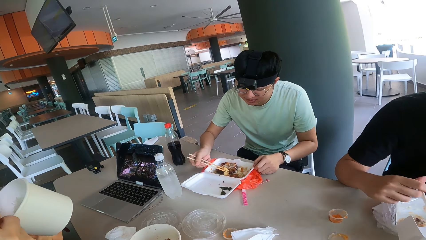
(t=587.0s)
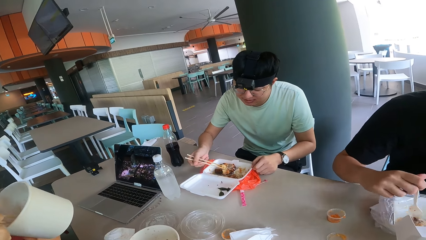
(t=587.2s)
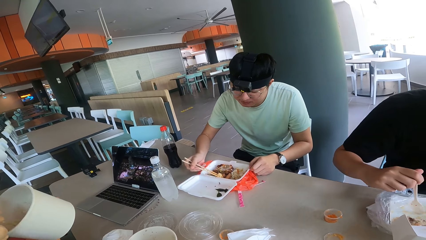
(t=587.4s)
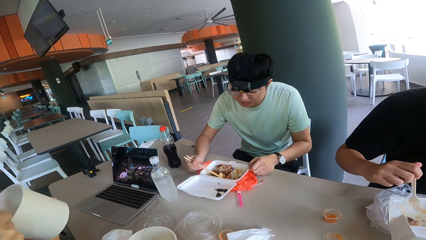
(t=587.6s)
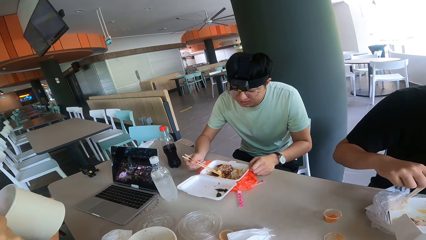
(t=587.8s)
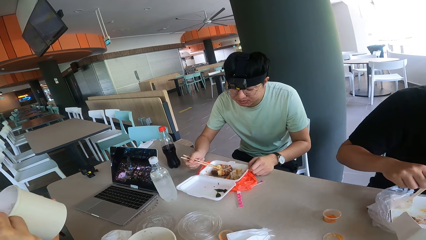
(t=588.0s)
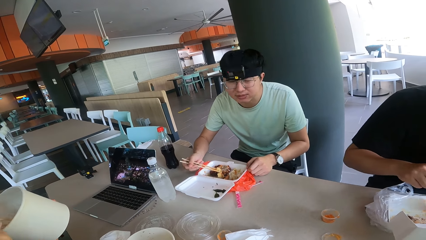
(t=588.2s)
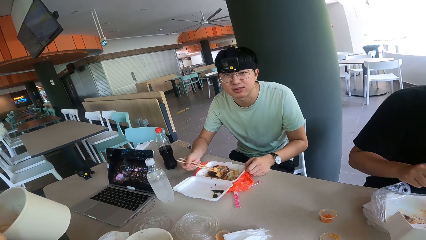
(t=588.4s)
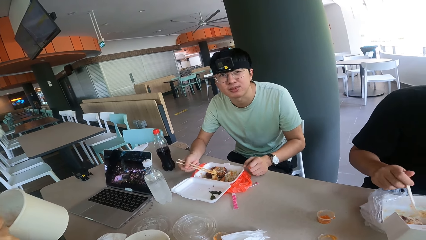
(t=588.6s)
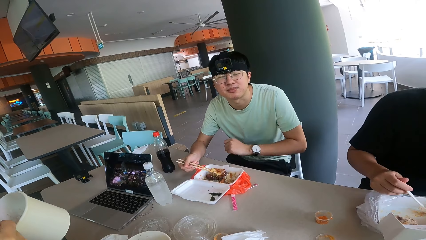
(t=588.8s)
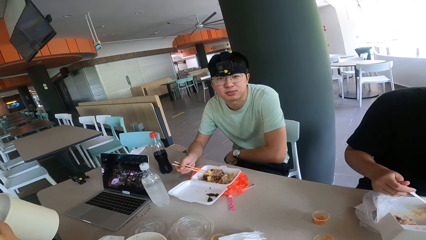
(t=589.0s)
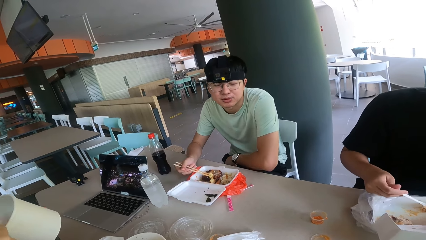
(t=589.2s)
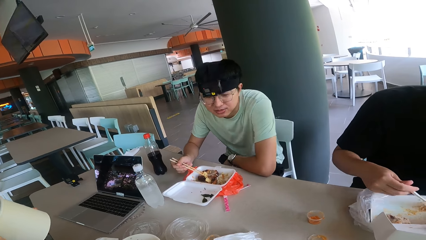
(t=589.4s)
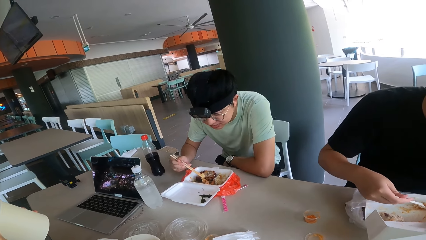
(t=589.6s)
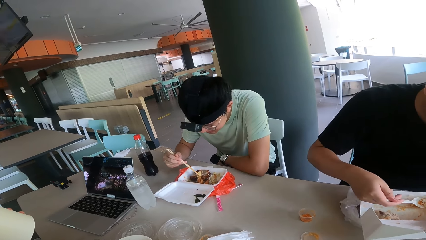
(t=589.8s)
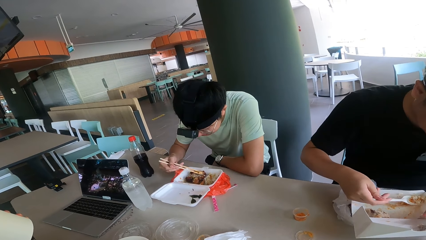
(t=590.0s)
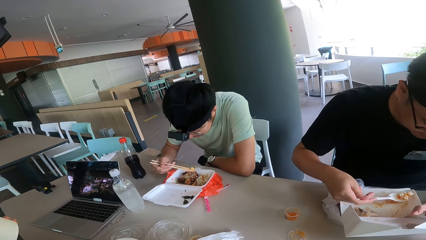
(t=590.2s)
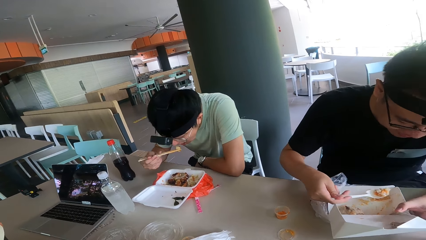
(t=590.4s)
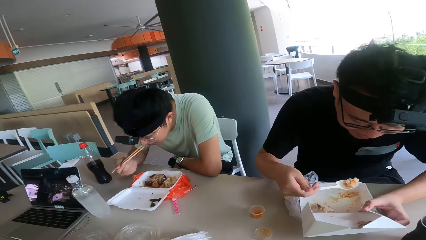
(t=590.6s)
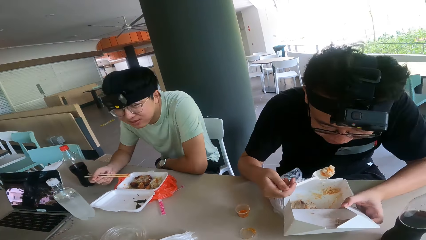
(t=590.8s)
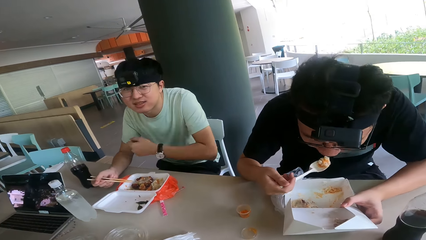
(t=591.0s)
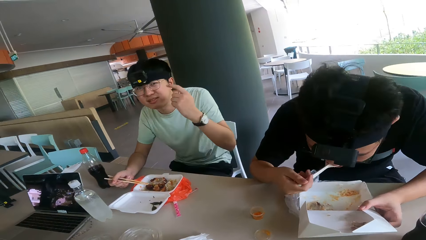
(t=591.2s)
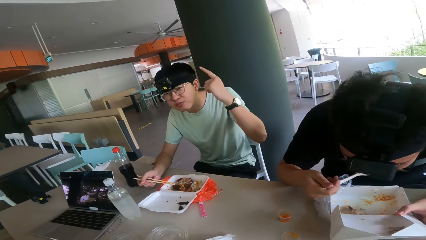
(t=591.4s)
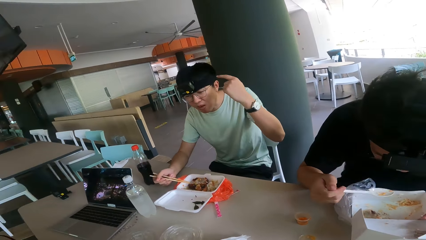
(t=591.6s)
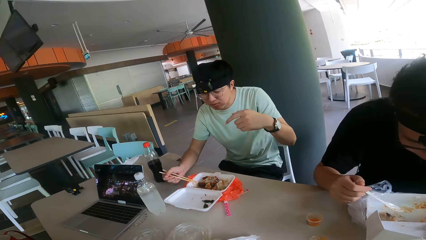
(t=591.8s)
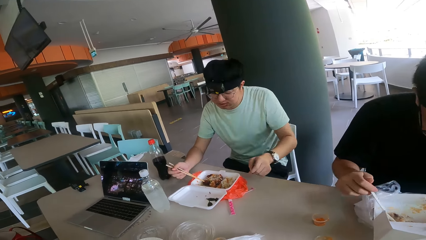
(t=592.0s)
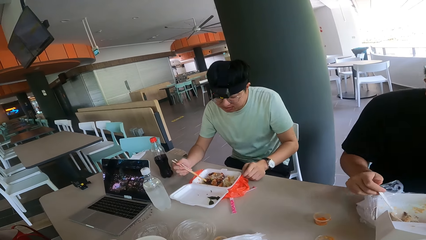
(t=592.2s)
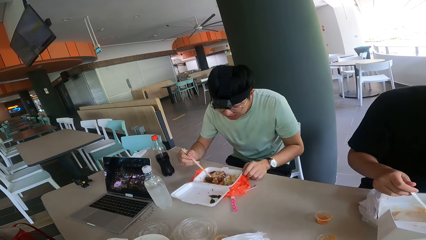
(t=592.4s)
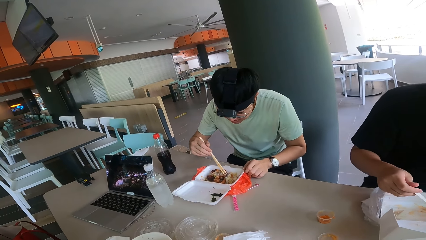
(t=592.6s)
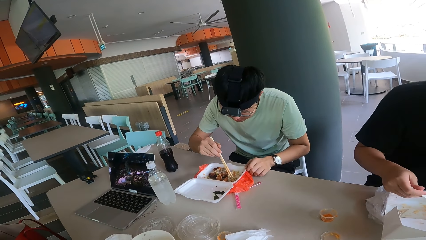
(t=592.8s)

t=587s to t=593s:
A lady holds a bowl with her hands. The lady looks at the camera wearer.

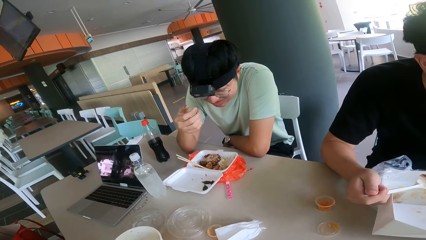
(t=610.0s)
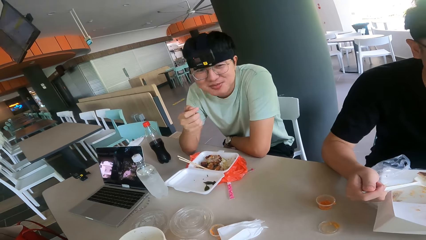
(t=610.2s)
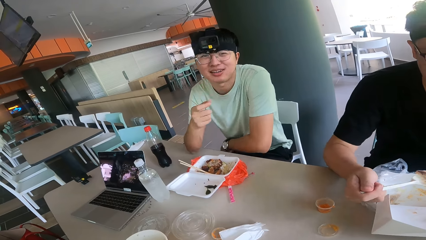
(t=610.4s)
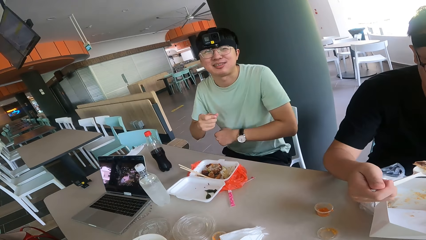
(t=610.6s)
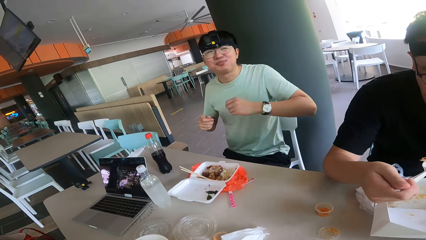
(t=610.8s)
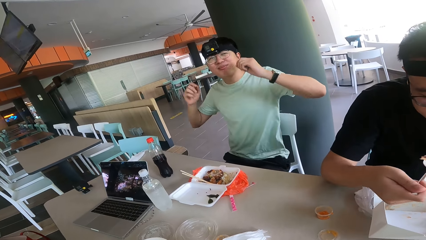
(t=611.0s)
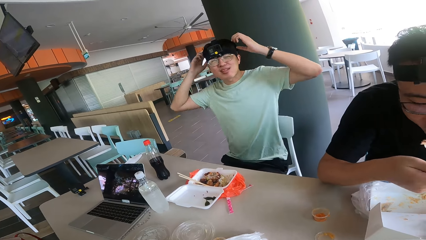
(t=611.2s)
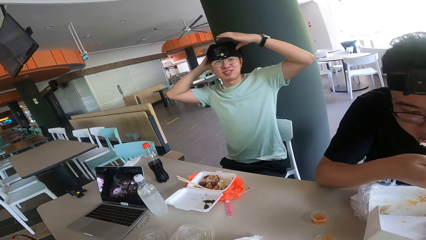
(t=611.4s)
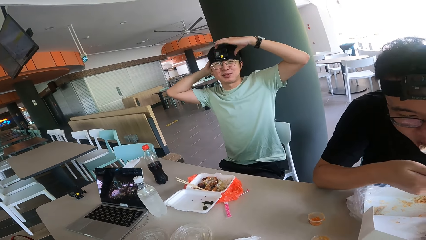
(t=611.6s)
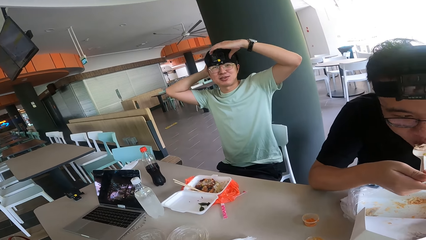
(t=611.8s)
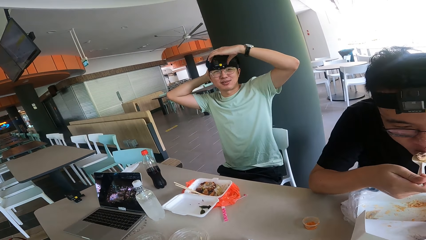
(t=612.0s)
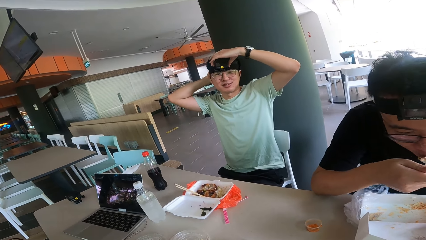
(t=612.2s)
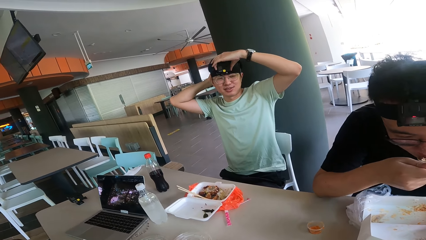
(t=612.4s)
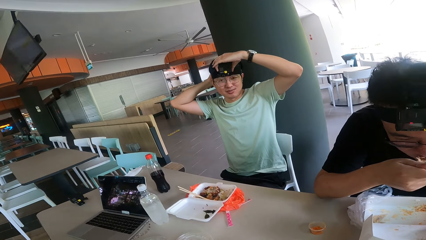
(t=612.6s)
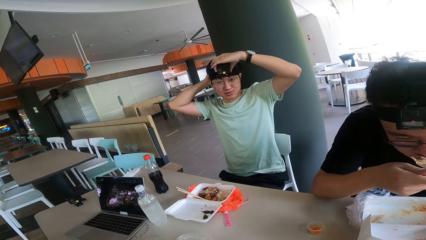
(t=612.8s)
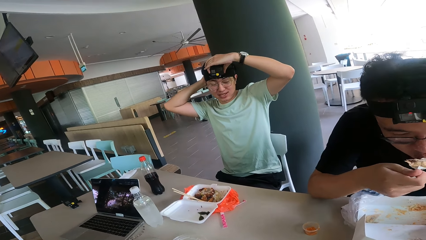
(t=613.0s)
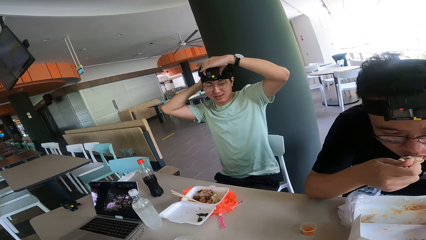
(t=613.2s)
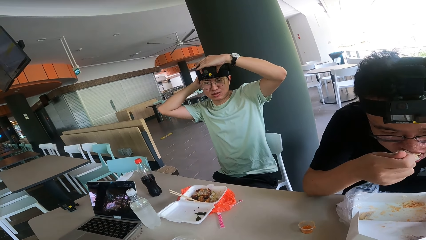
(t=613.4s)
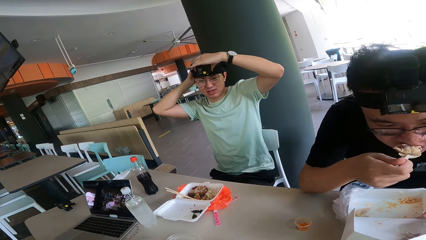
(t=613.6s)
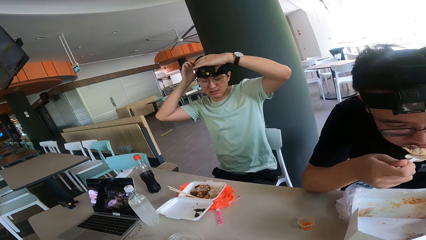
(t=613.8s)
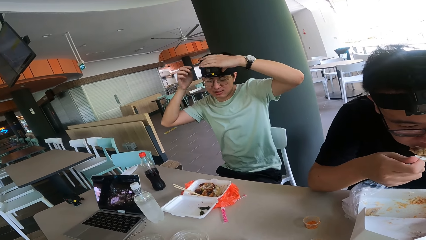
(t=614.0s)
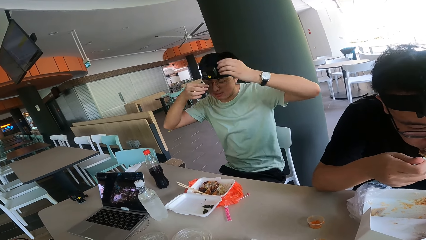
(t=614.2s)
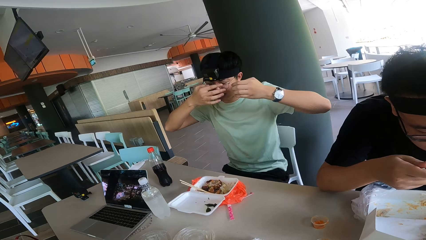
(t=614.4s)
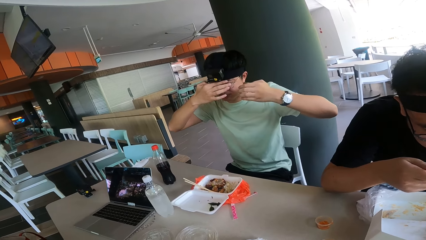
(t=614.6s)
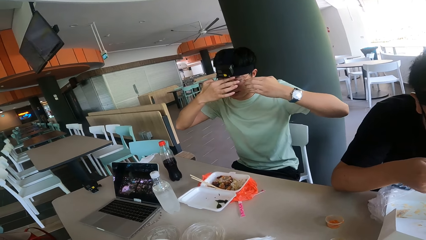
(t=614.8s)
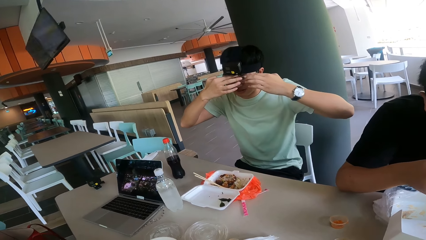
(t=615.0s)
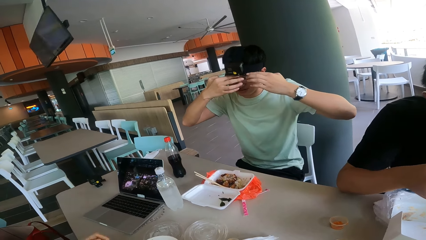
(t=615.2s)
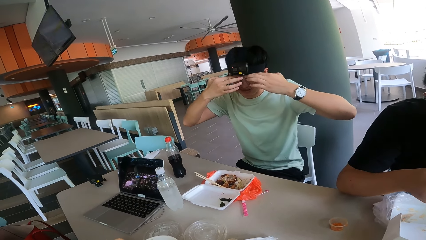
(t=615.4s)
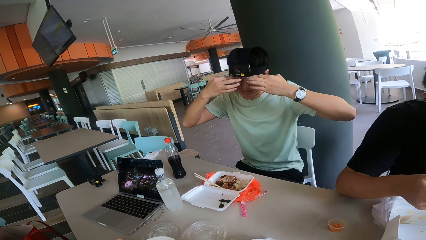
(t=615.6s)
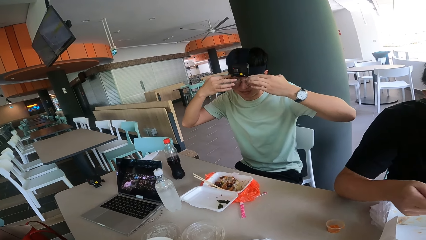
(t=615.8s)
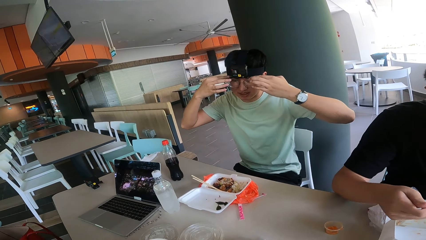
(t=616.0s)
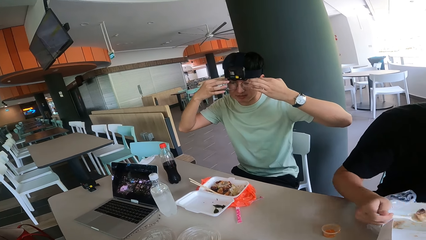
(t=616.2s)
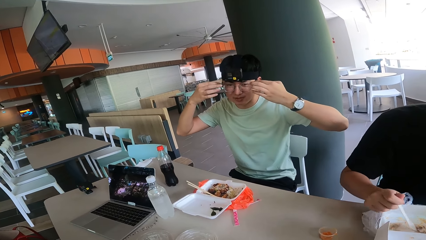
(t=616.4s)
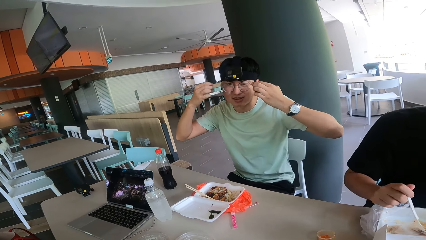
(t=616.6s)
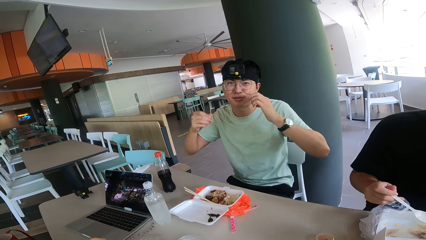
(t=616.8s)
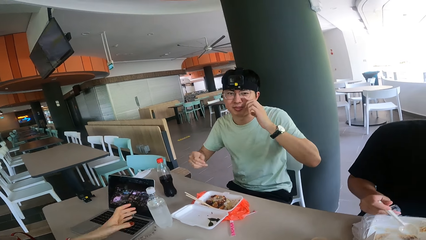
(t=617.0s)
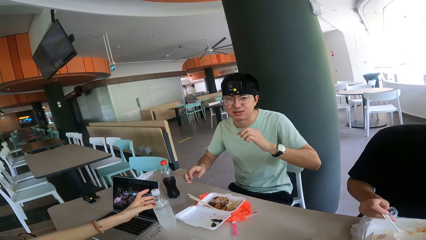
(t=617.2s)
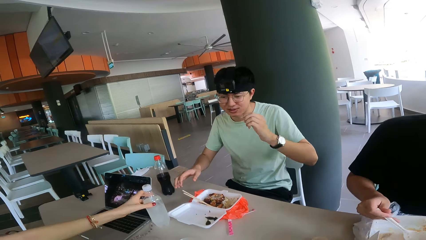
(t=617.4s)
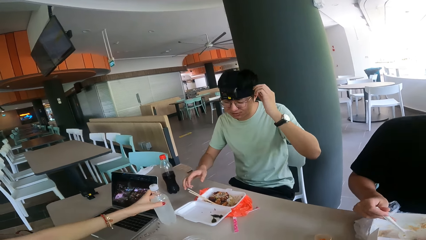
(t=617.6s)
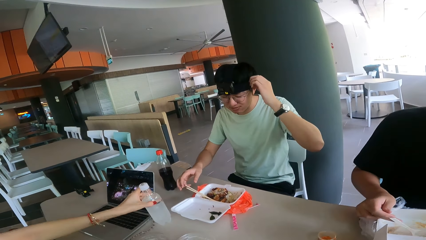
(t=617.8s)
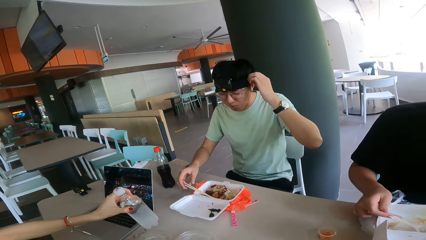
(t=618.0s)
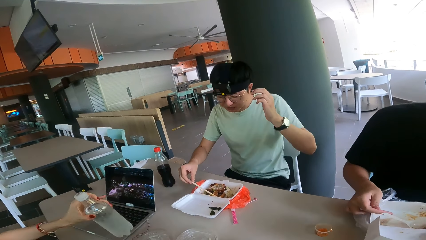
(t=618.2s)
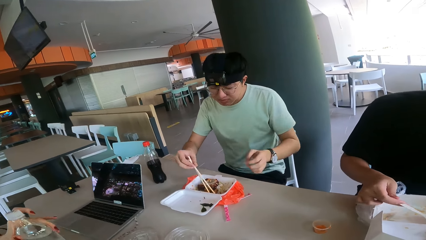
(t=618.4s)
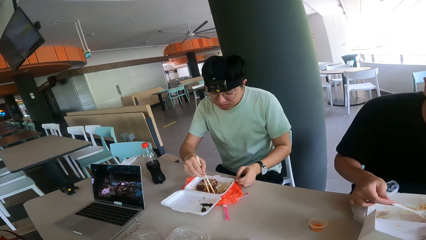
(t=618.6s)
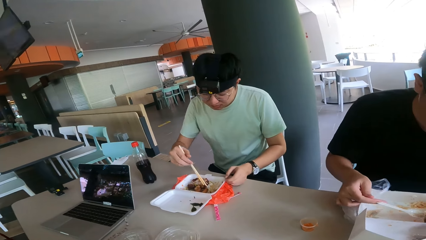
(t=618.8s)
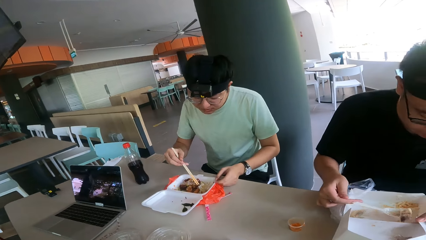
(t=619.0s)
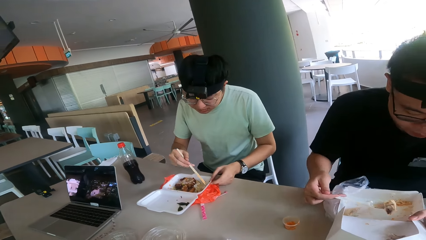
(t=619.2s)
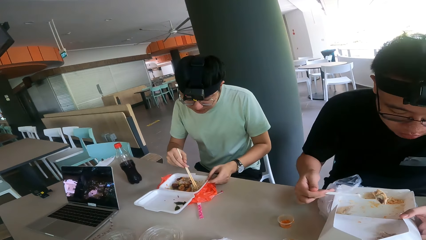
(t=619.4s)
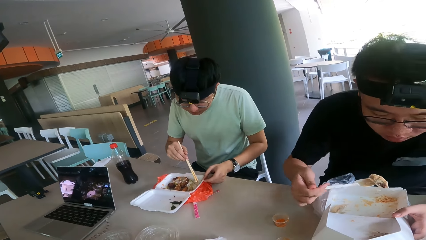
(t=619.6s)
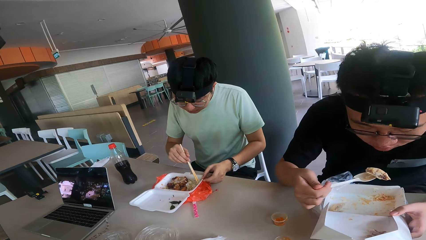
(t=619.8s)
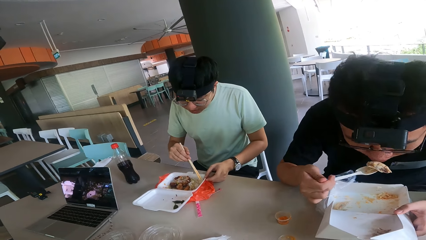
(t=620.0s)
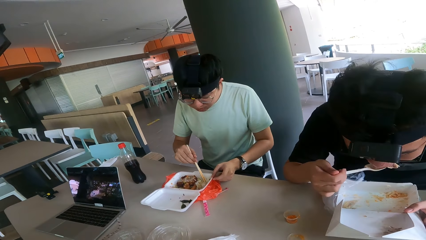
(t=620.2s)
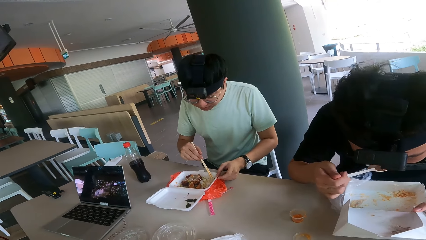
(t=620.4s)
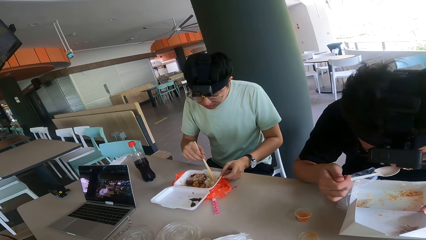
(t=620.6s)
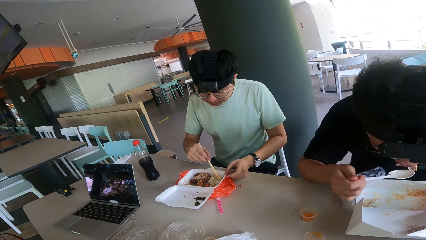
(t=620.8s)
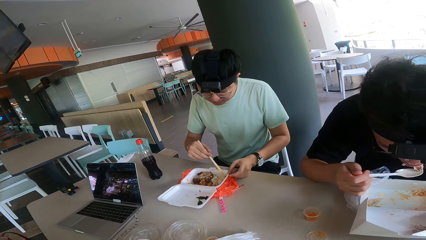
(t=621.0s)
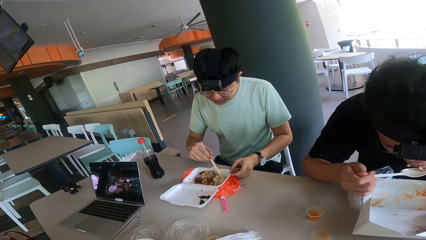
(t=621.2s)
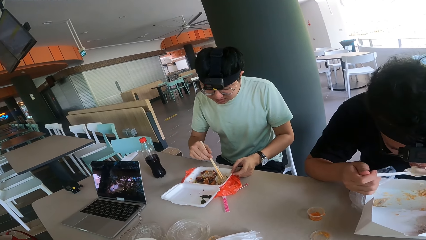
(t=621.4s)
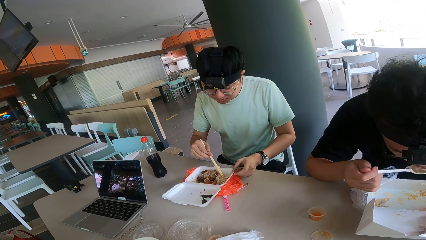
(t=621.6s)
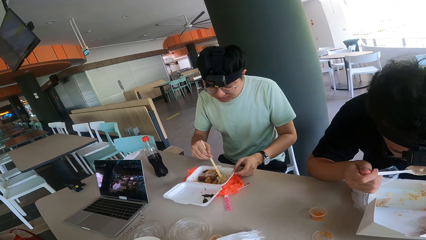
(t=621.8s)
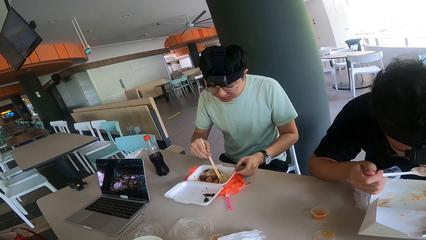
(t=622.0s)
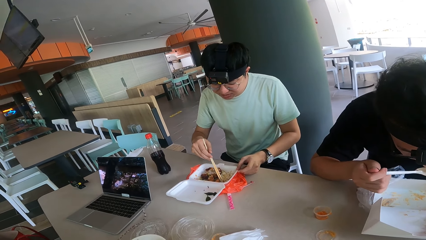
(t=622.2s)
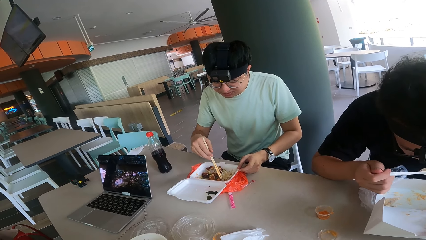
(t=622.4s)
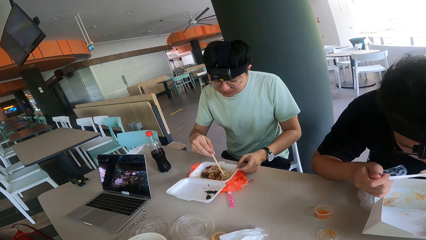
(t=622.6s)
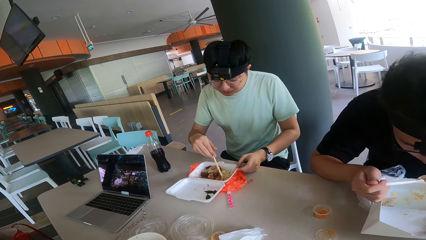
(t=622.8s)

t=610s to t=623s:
A person looks at the camera wearer. The person adjusts the camera. A lady holds the water bottle. The lady picks the bottle of water from the table. A man eats food.
